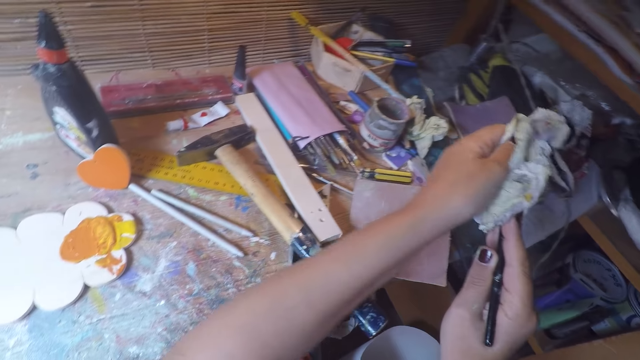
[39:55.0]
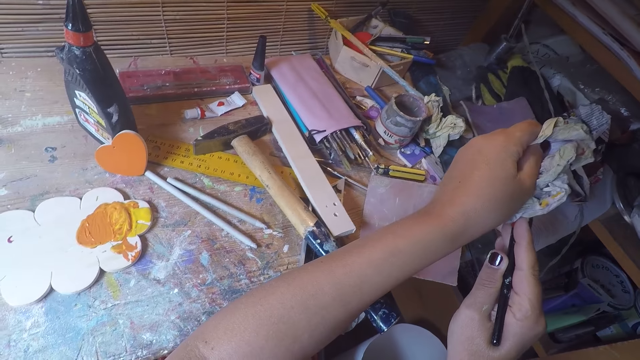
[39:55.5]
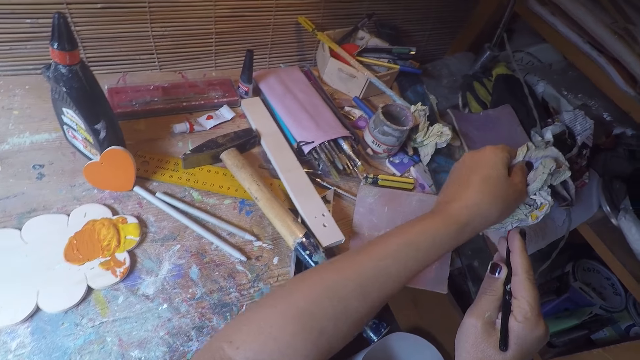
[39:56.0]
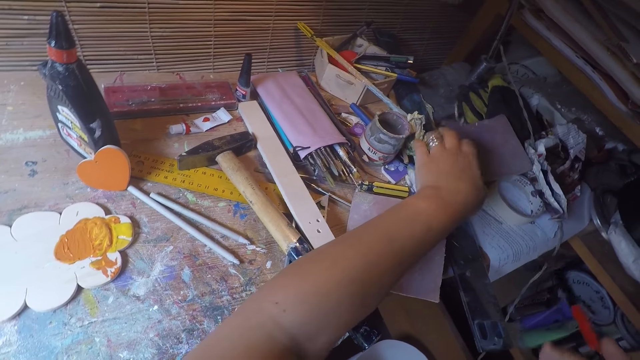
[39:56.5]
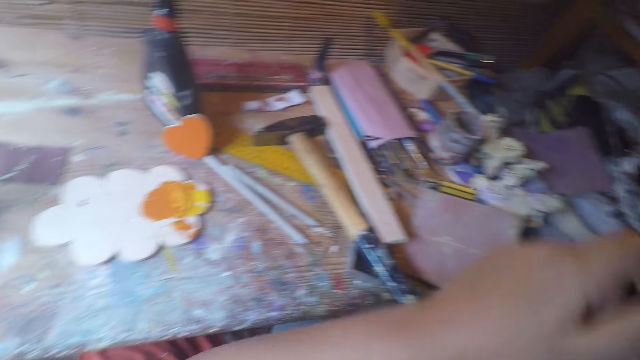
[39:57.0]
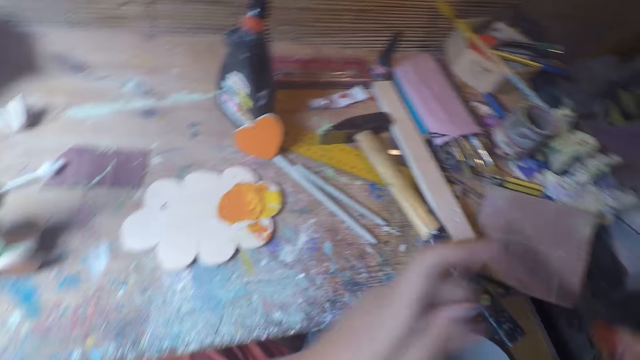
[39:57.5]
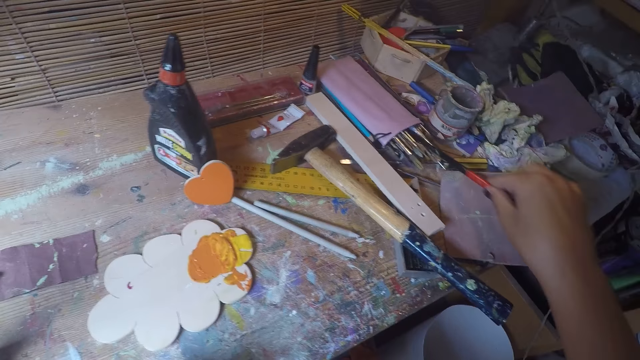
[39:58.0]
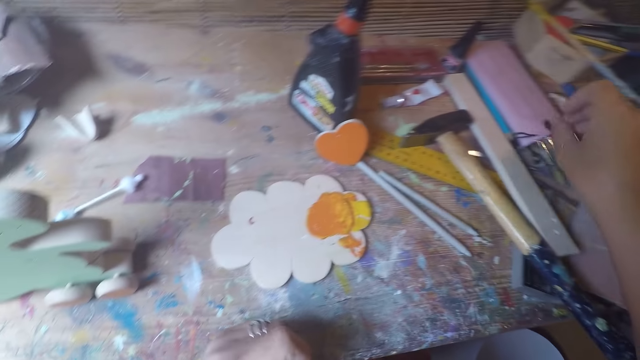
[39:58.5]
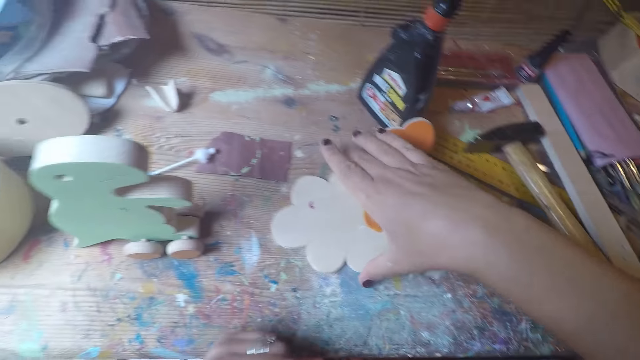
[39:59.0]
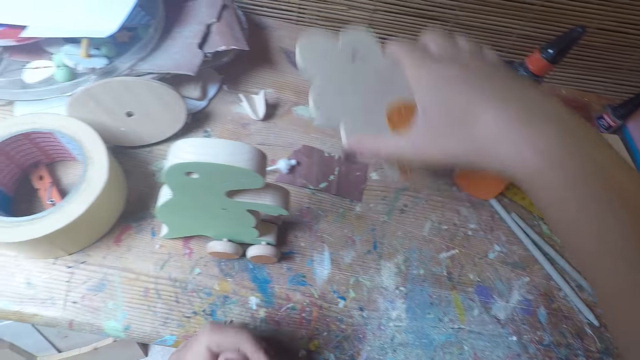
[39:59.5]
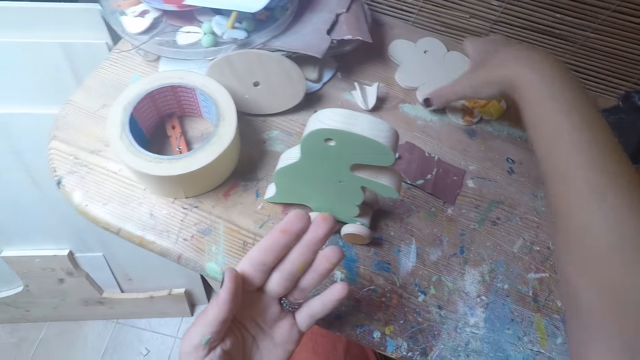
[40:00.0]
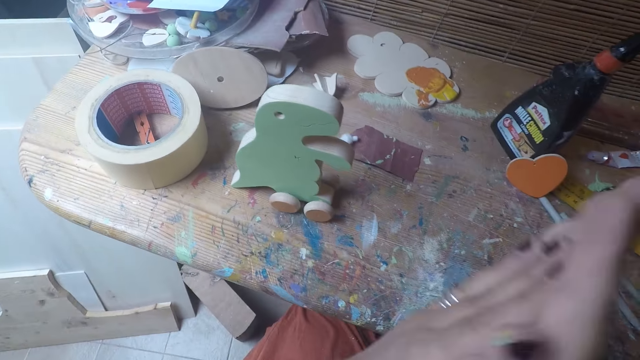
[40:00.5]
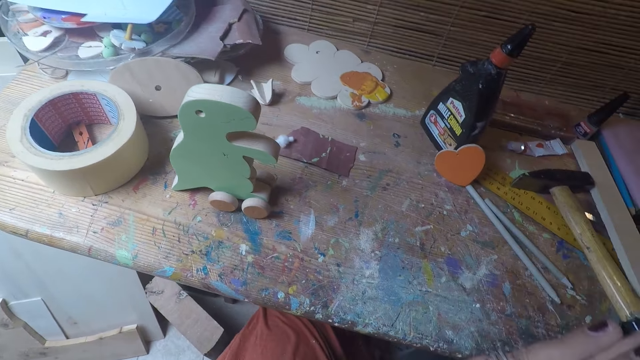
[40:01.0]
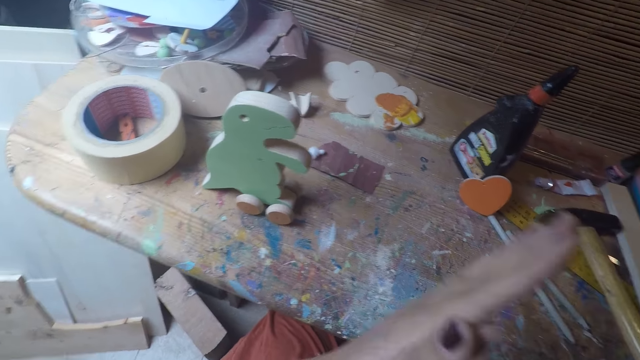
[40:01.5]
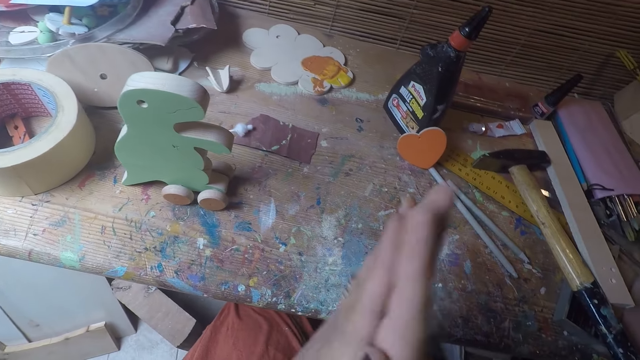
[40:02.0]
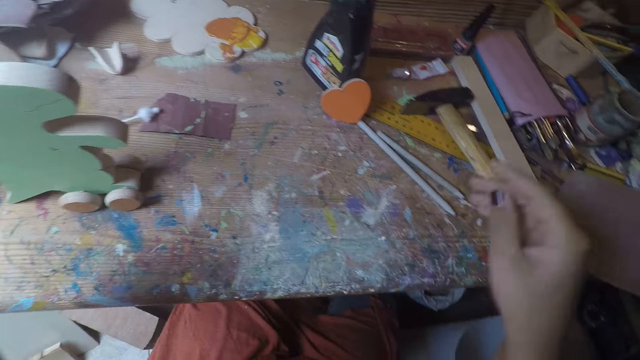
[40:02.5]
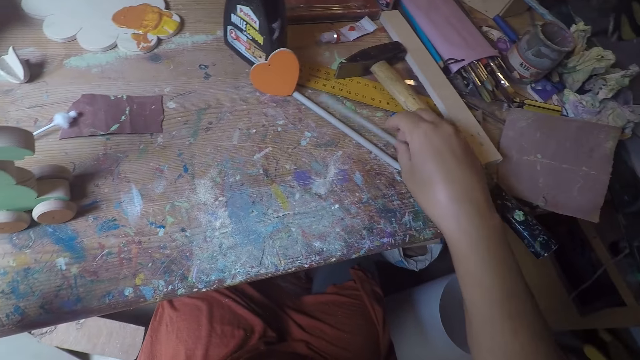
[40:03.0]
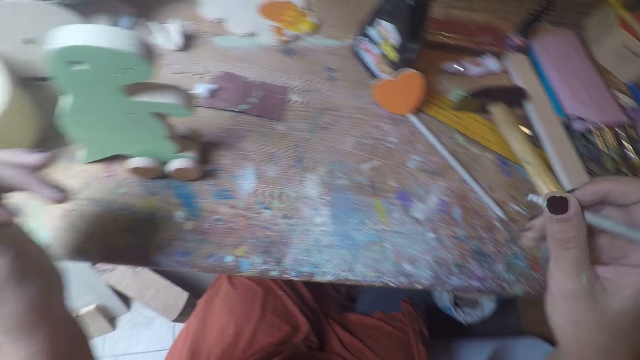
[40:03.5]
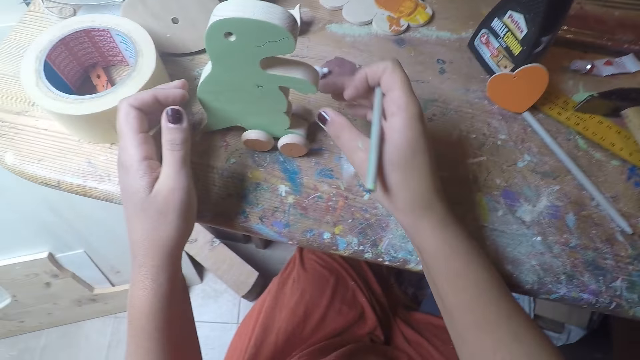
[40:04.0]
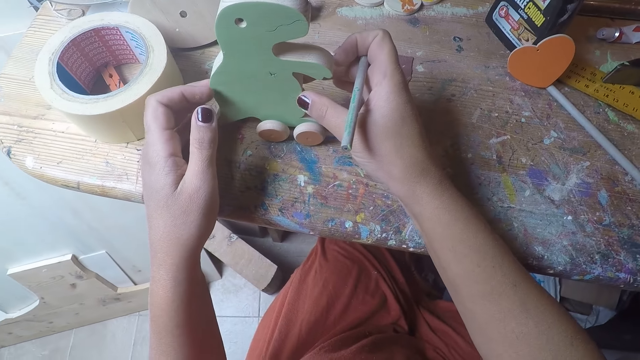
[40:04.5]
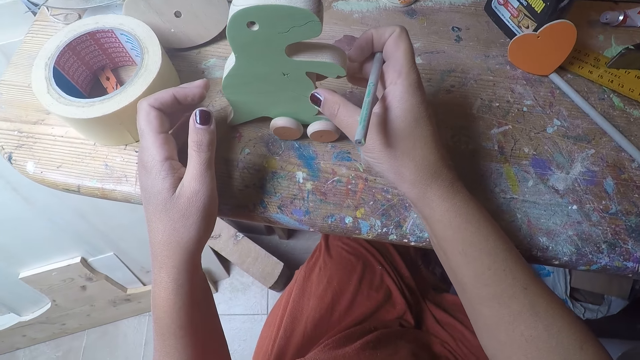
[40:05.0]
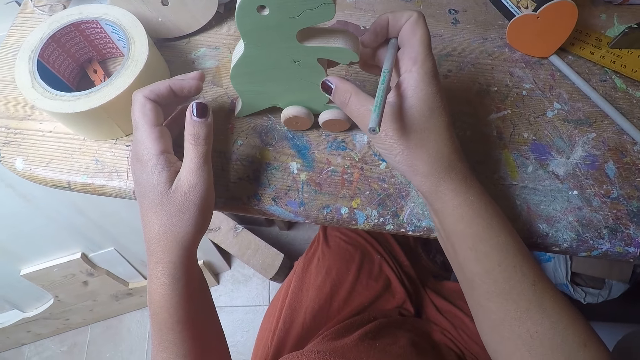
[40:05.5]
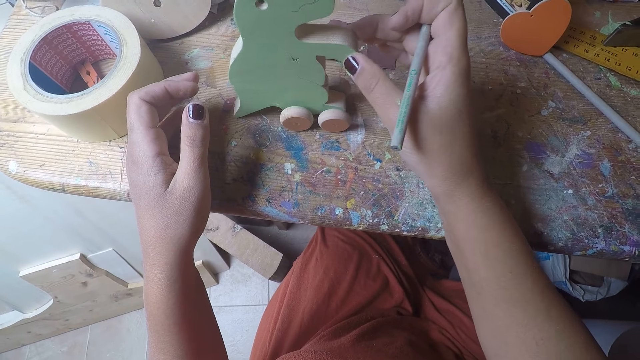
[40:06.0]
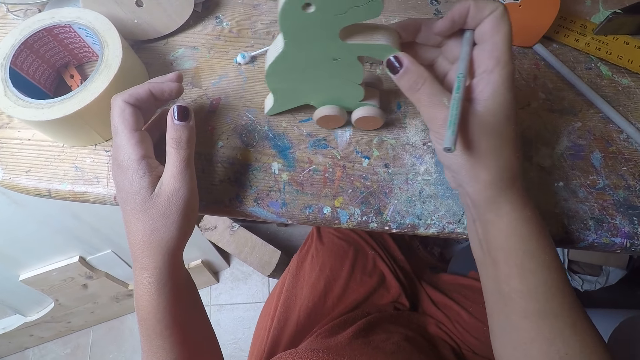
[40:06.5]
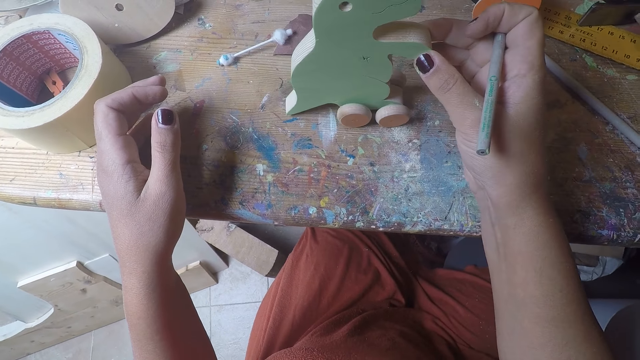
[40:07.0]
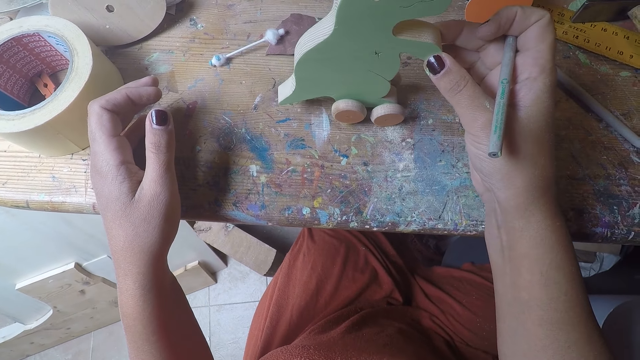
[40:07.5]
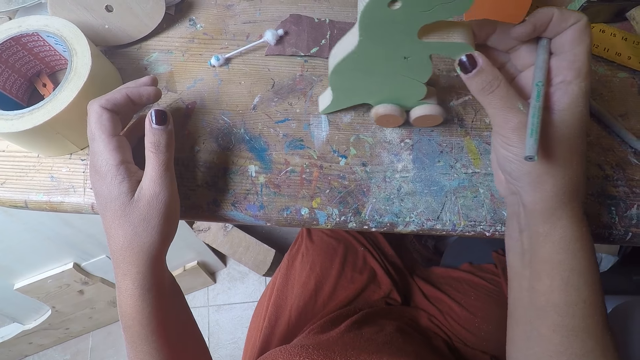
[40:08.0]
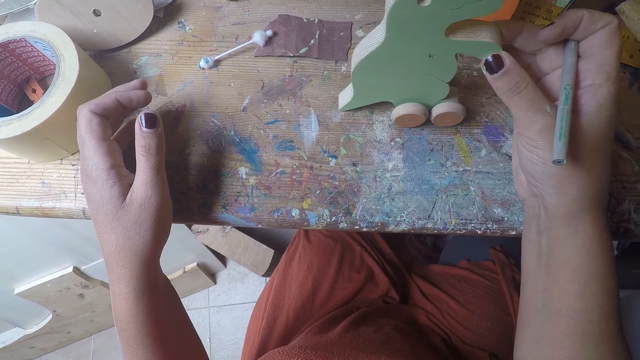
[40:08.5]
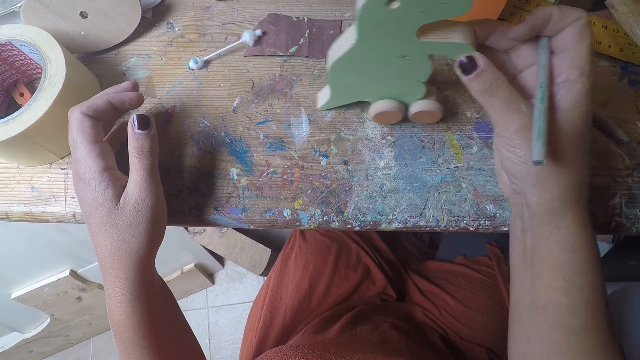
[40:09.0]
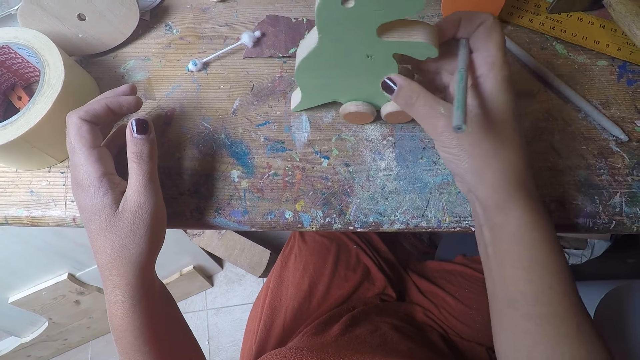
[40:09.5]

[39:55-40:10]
The camera wearer puts the paper down. They put the paintbrush down. They carry the paint. They pick up the paint board. They place the paint board down. They rub hands together. They carry a pencil. They pick up a pen. They move a dinosaur toy on the table. They carry a wooden toy. They drive the wooden toy.

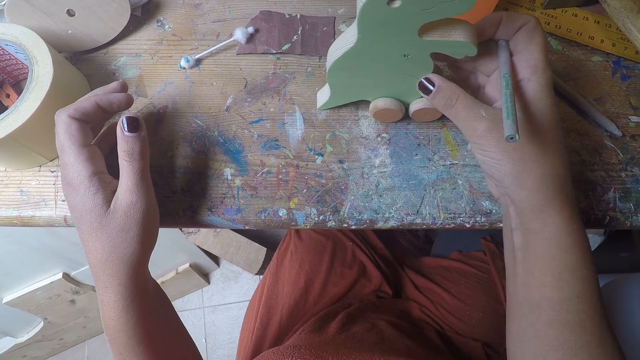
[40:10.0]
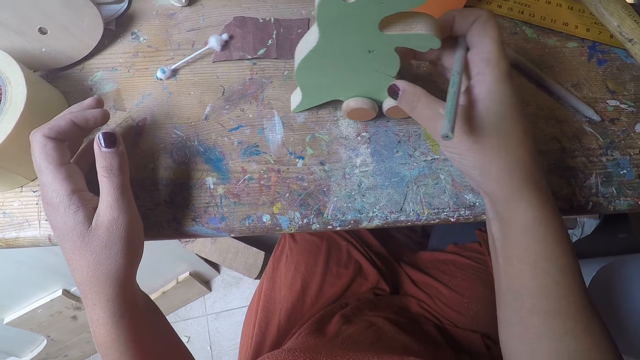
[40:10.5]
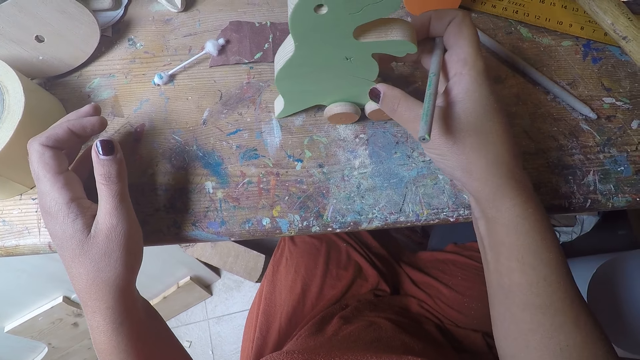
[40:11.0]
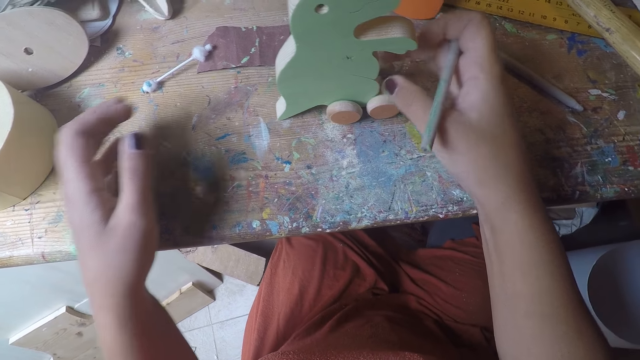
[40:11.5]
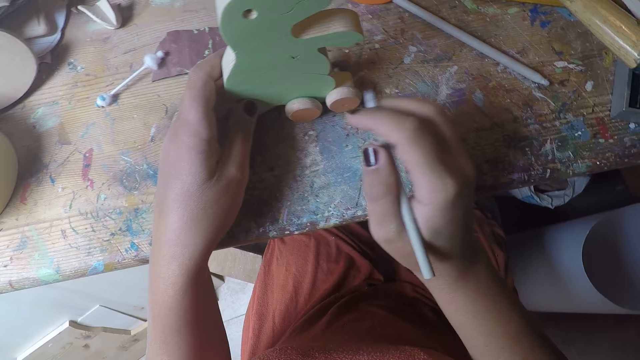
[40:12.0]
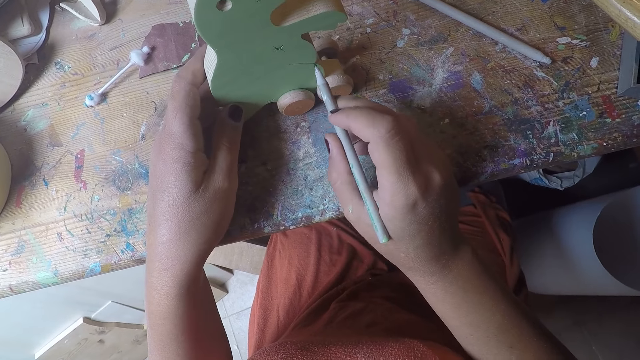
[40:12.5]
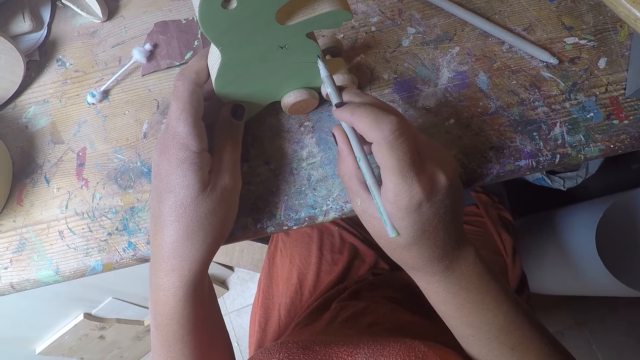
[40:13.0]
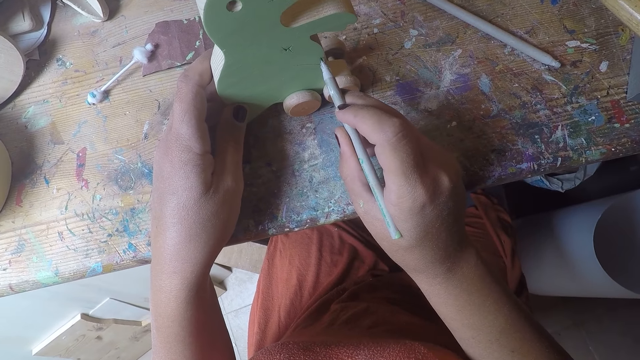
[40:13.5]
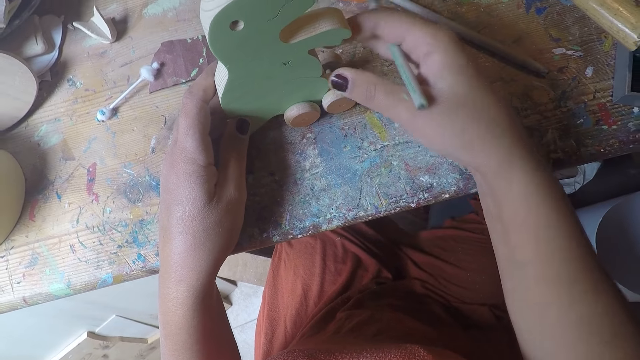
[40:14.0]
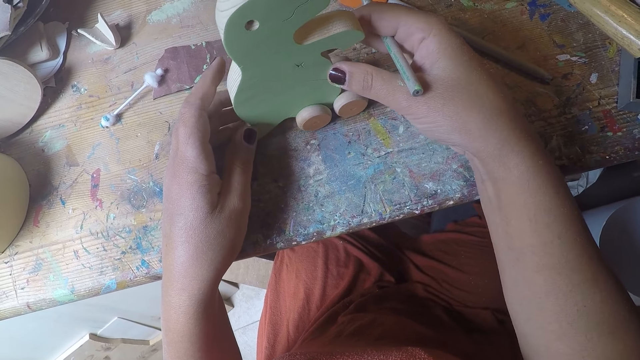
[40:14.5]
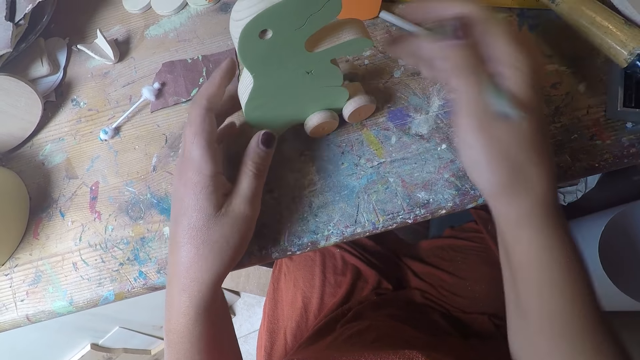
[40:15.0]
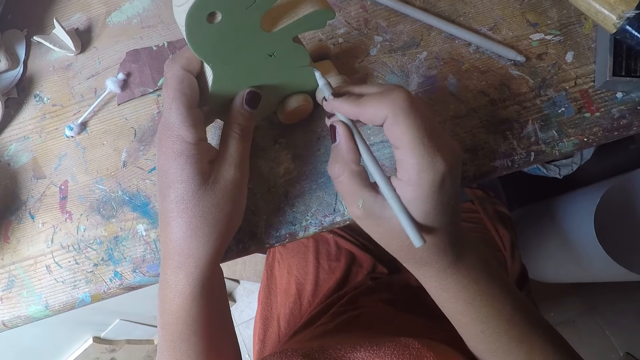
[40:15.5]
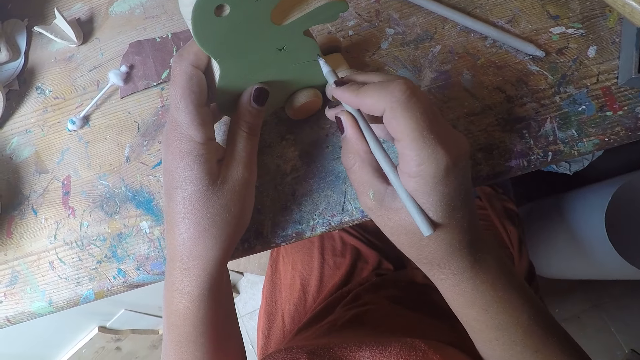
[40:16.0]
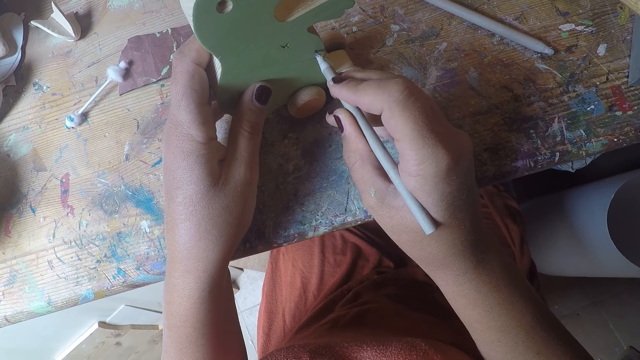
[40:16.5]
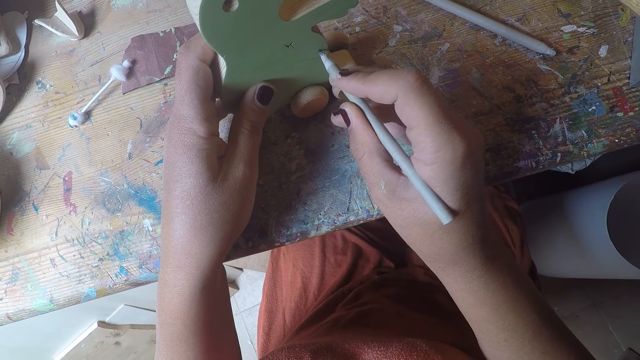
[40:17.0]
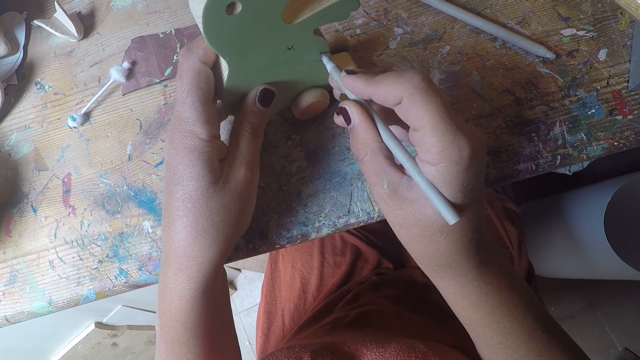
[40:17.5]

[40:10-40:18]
The camera wearer makes the wooden toy. They mark the dinosaur toy using the pencil.
